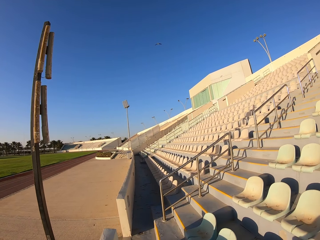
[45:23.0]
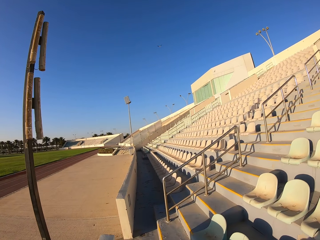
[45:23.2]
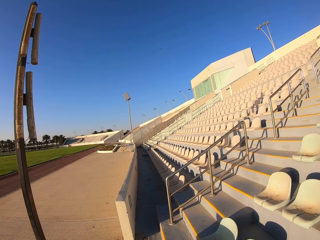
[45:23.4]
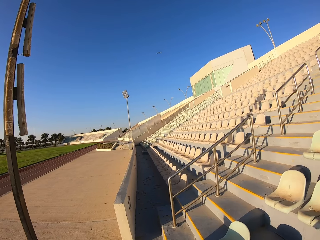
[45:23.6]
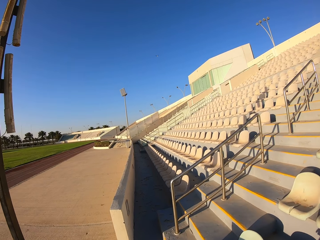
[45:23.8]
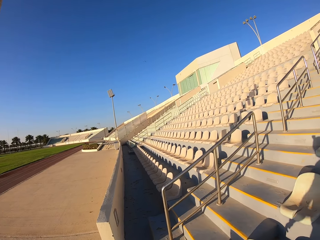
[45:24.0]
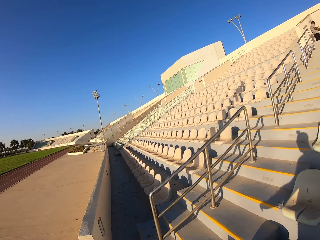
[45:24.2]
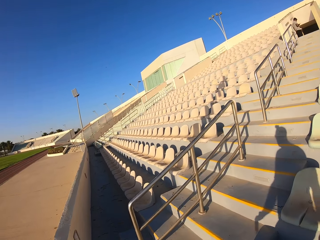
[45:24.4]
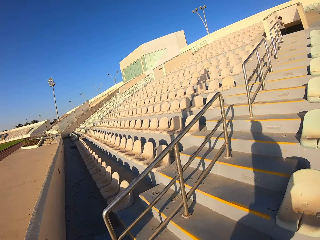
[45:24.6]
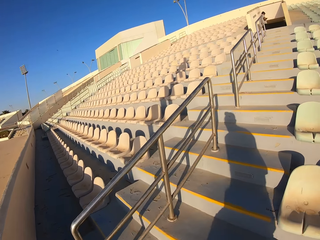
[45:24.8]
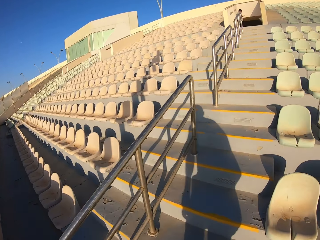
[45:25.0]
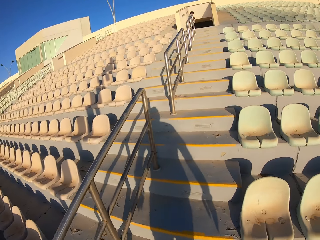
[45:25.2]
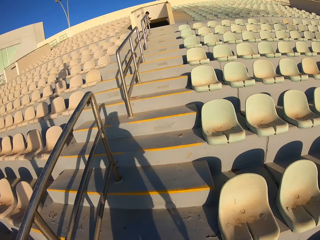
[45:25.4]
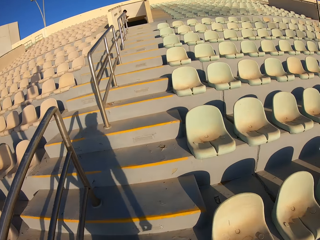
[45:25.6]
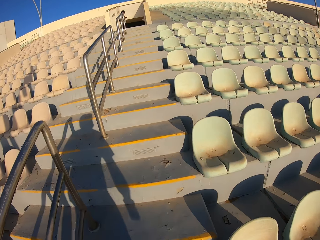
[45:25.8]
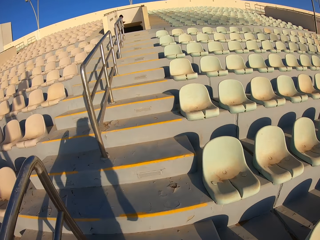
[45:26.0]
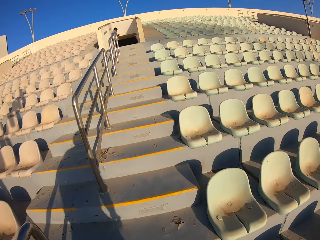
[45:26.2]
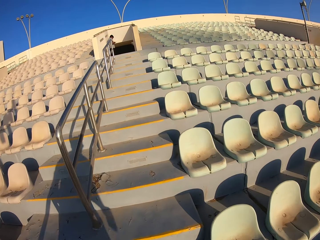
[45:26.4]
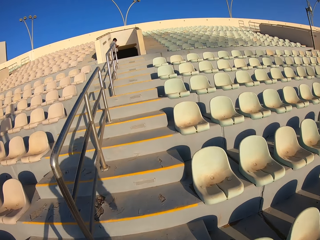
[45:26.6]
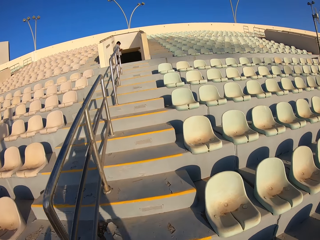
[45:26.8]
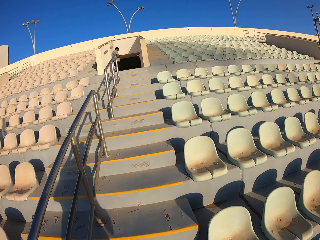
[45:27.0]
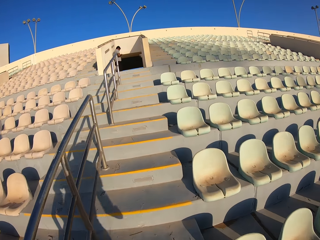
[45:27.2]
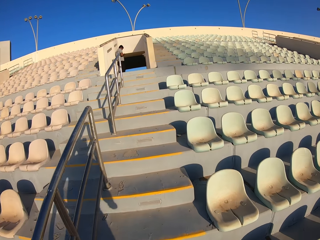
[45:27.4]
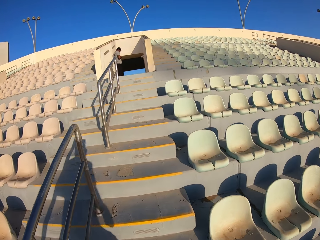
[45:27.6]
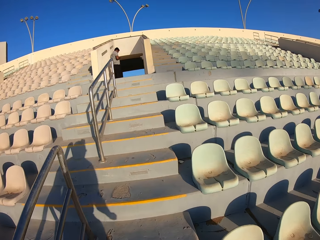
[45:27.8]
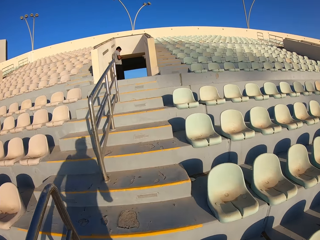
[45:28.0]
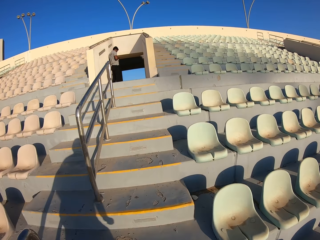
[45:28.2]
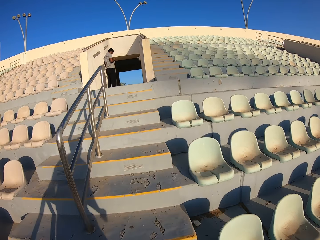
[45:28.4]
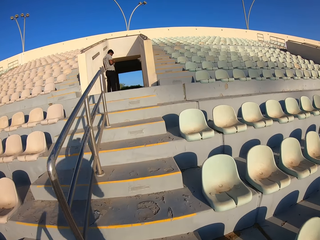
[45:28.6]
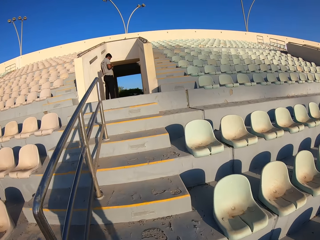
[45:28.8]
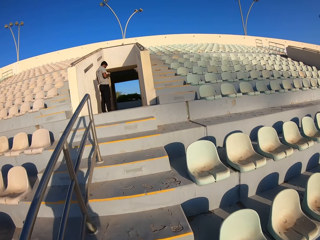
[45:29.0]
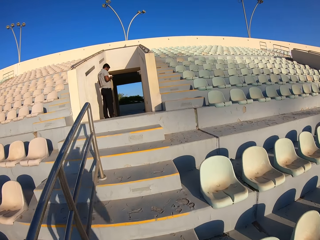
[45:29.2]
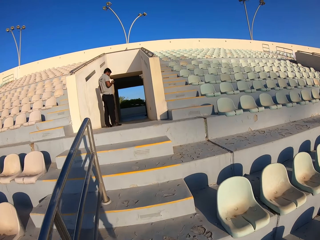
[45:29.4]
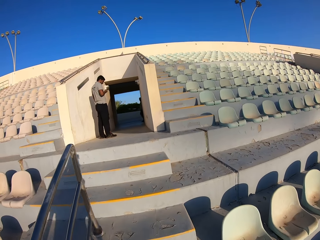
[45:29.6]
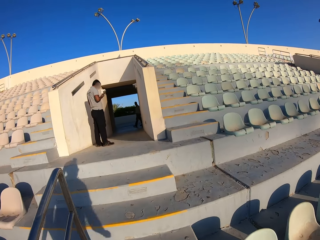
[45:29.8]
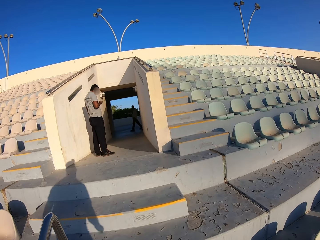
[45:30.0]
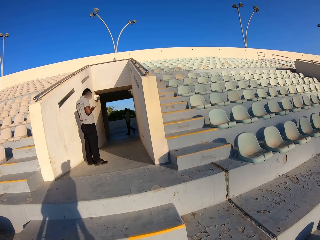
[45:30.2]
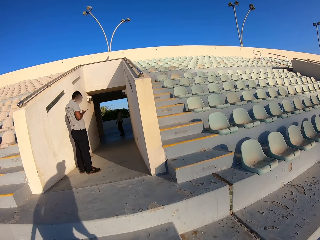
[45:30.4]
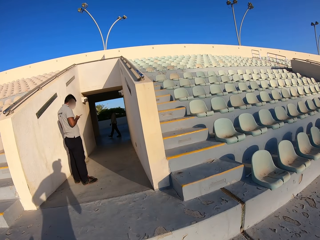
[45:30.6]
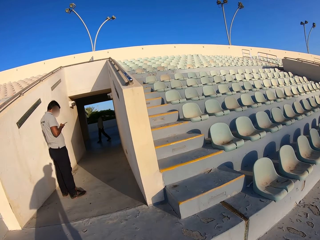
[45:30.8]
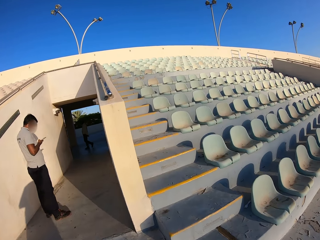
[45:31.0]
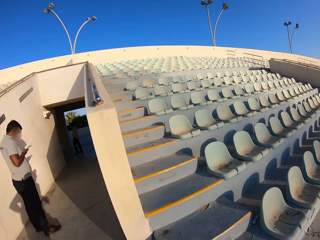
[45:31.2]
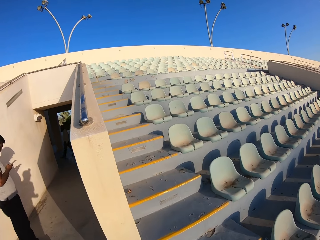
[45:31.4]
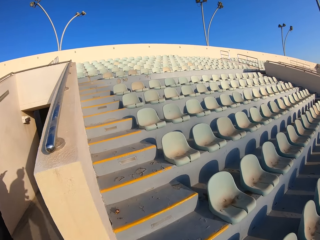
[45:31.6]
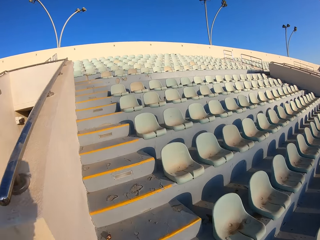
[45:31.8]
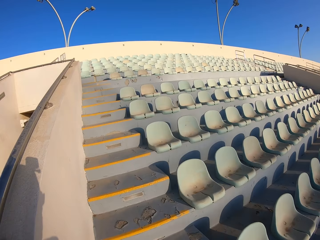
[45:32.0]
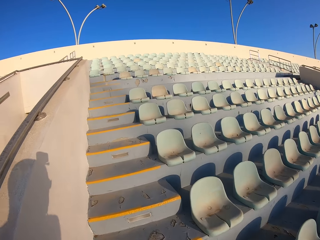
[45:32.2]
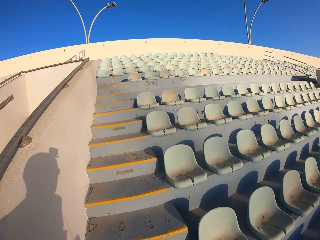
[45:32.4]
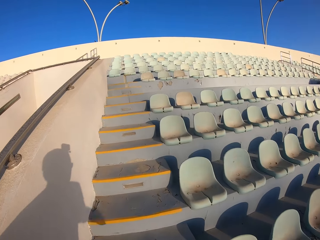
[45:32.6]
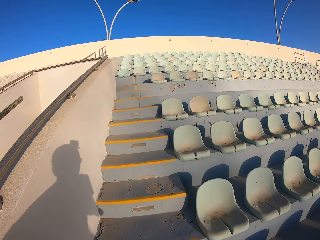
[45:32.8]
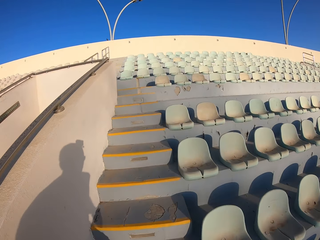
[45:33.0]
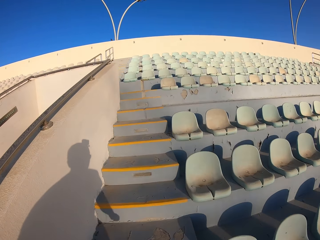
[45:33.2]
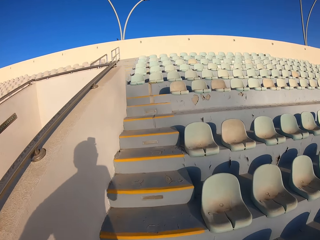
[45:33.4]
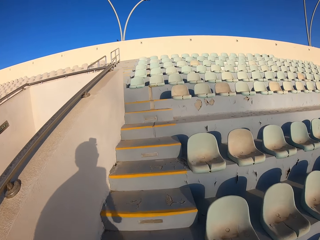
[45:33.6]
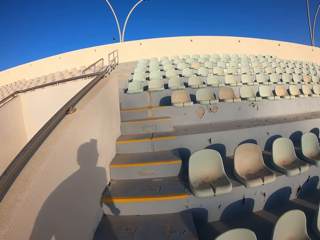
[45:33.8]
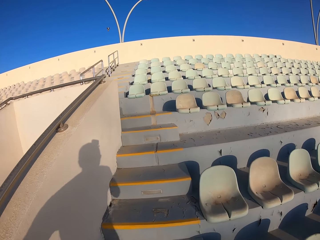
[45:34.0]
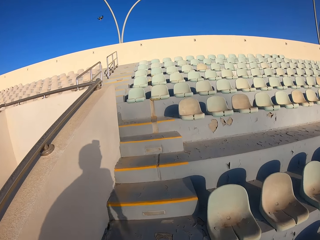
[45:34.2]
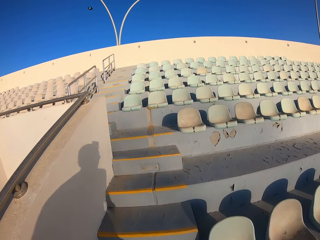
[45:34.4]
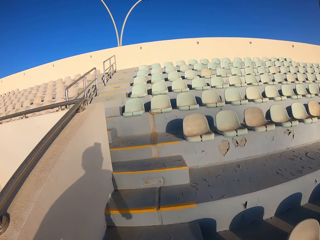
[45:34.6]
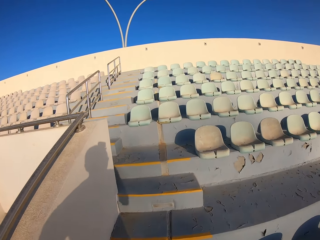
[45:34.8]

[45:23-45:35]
The camera wearer runs up the stadium's staircase.

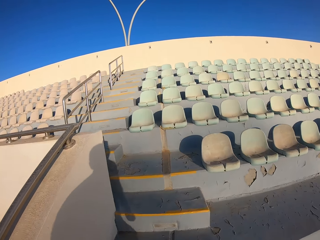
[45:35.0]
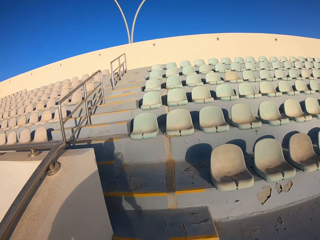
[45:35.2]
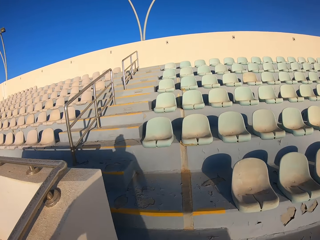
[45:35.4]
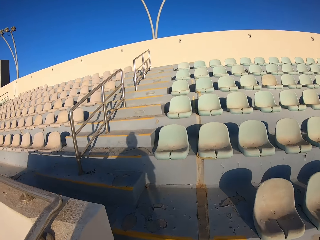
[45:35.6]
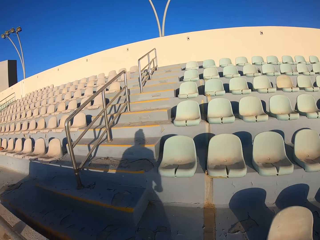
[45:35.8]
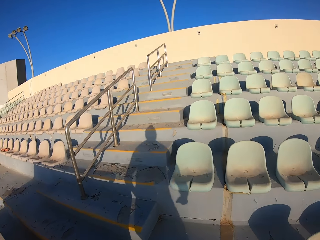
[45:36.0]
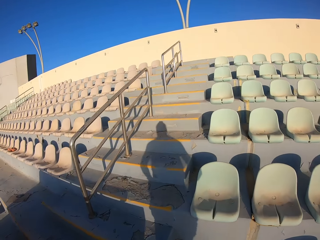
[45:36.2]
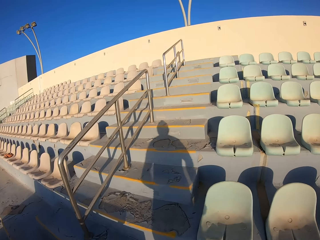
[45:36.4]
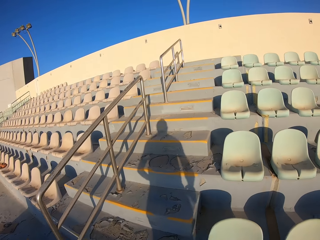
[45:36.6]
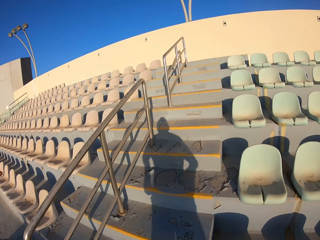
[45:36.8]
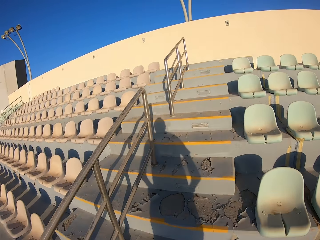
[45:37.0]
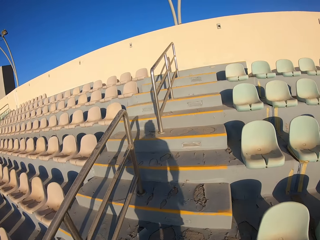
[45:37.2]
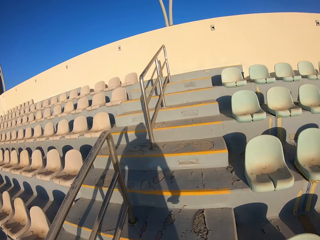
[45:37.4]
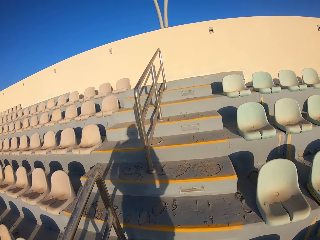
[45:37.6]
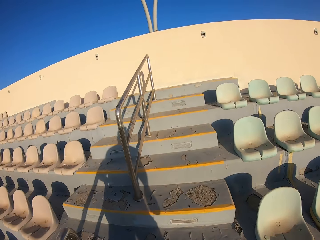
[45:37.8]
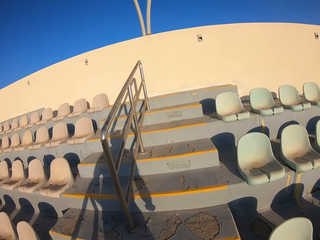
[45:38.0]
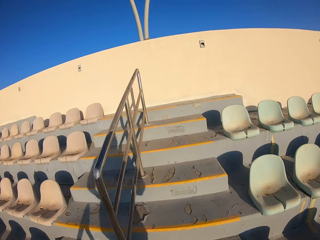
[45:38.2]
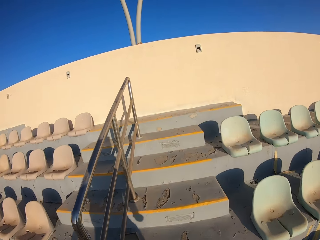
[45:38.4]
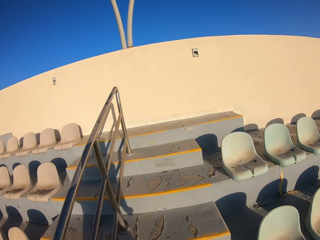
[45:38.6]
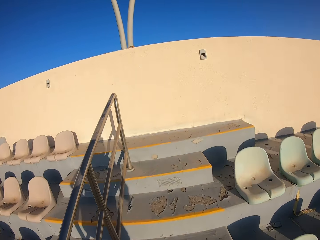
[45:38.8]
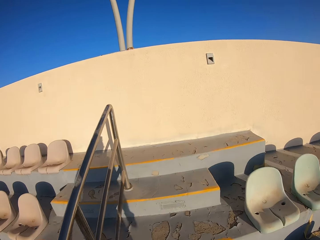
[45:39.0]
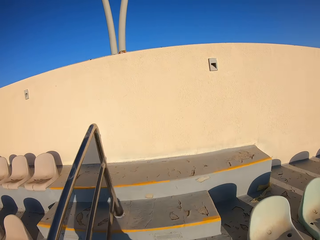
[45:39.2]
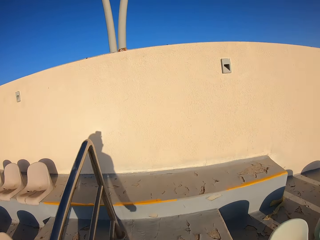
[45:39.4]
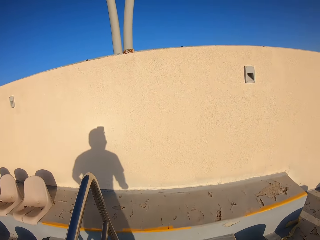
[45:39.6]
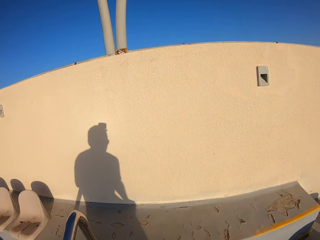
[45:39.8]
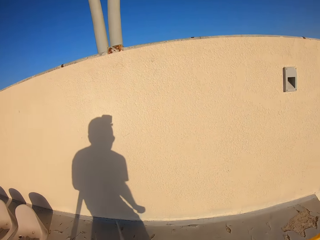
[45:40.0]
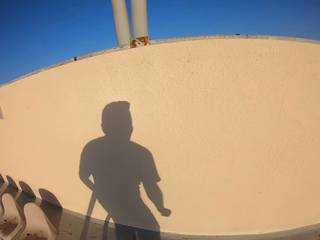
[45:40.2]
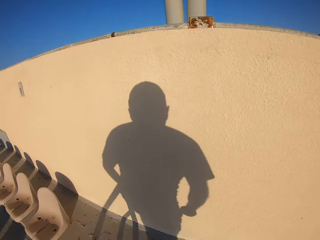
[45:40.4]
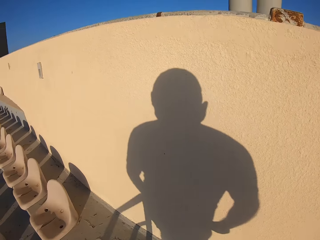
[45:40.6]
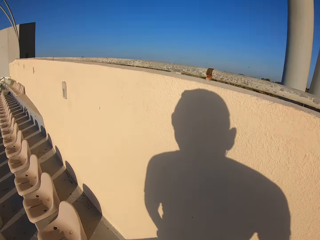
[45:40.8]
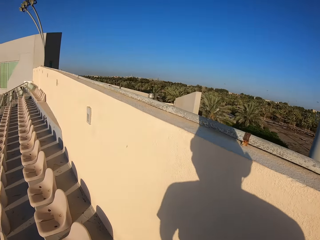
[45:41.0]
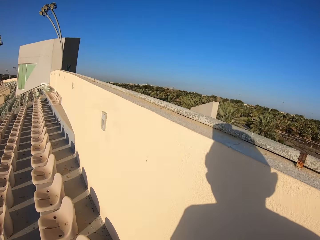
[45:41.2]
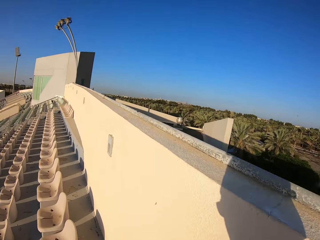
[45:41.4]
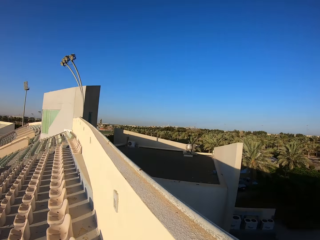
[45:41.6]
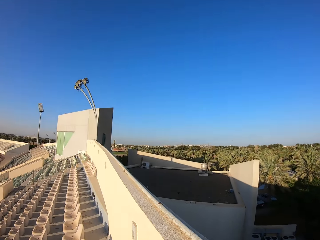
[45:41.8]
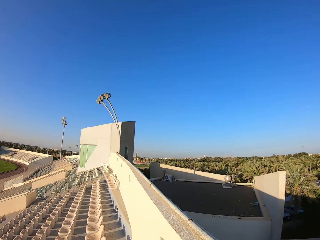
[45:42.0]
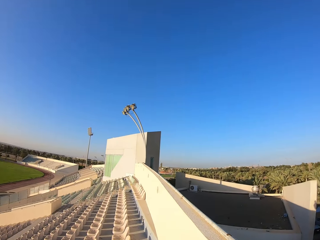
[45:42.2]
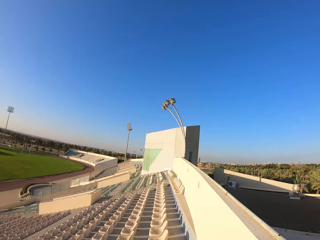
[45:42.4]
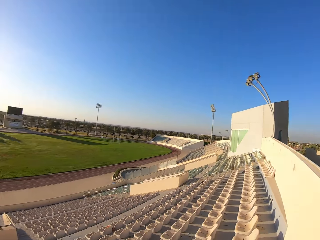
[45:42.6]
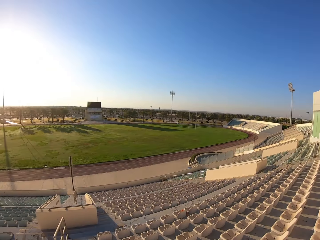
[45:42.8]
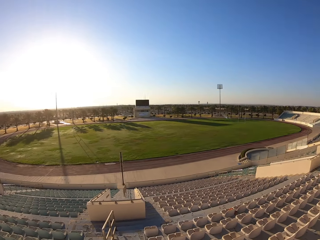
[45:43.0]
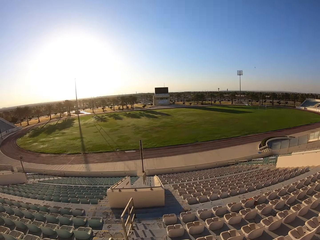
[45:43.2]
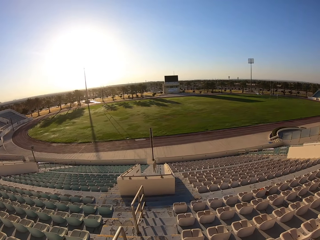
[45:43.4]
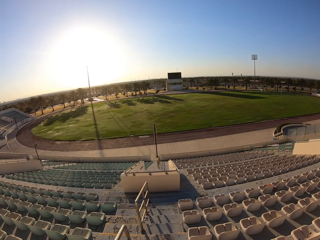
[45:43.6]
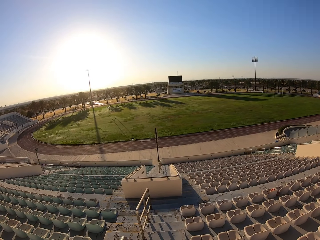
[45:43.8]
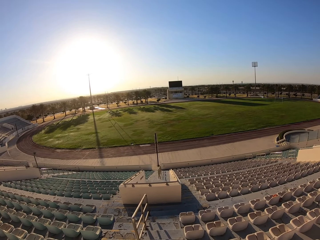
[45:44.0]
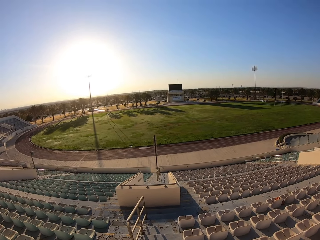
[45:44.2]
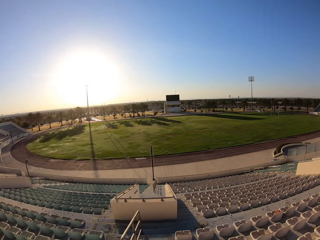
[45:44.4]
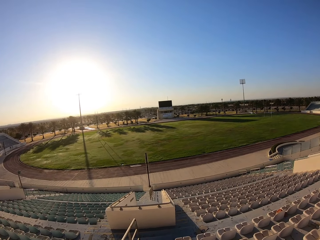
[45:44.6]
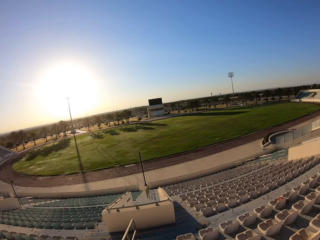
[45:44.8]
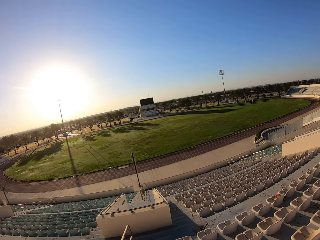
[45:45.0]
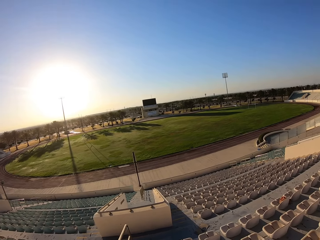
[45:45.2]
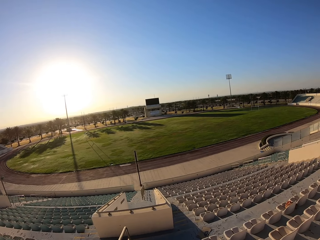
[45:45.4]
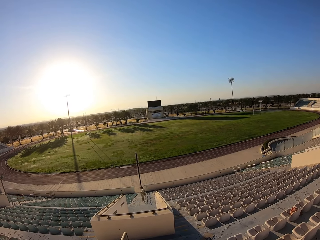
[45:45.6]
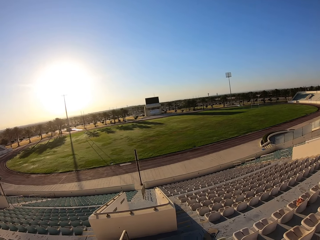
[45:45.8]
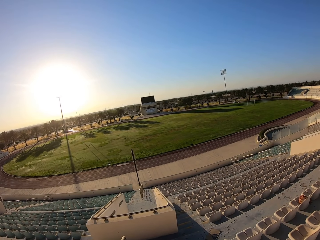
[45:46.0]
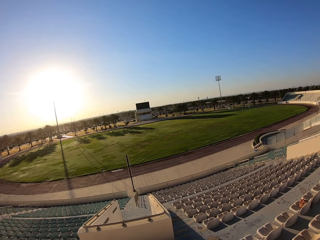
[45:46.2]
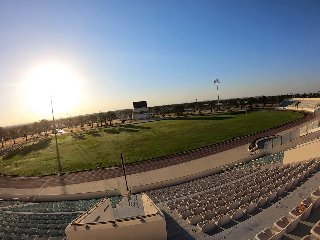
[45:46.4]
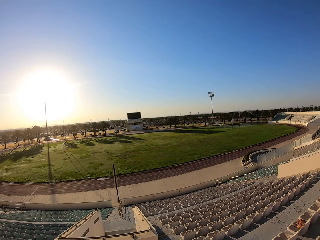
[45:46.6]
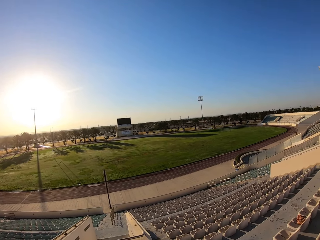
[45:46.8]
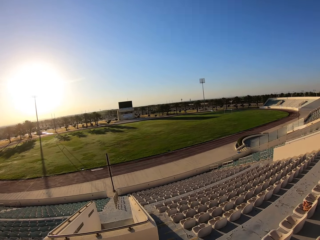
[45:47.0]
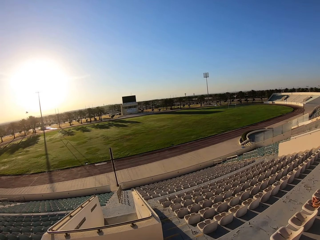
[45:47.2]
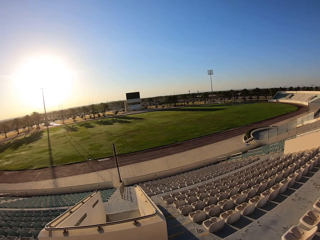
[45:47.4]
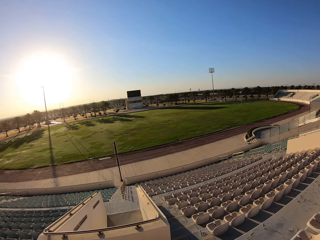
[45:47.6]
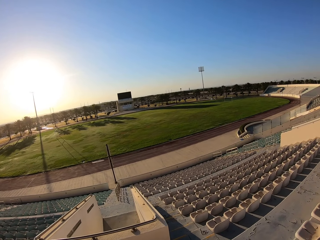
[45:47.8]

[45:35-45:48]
The camera wearer looks around. They walk down the staircase of the stadium.
